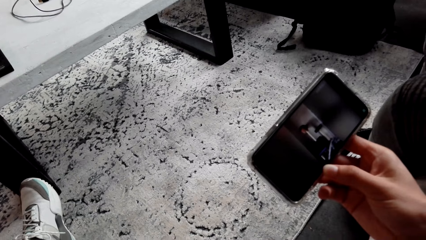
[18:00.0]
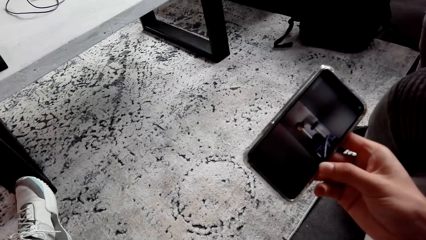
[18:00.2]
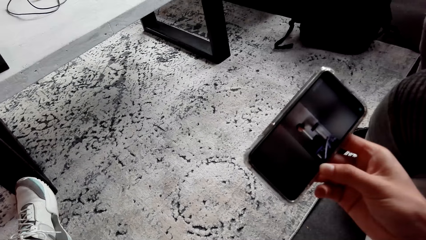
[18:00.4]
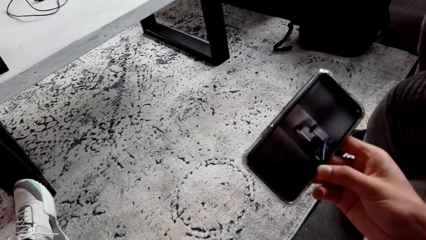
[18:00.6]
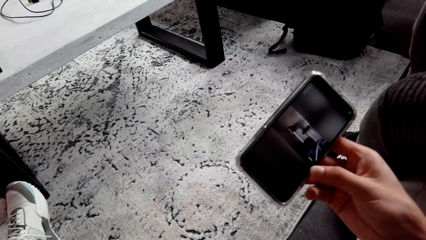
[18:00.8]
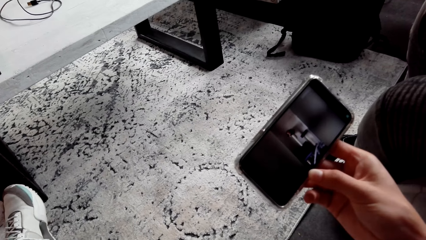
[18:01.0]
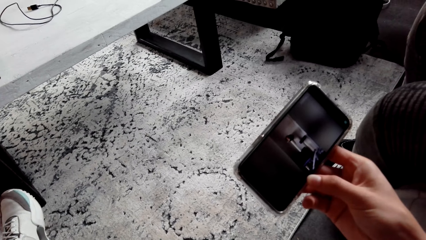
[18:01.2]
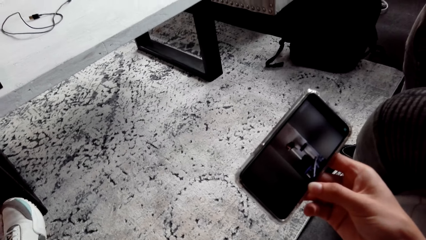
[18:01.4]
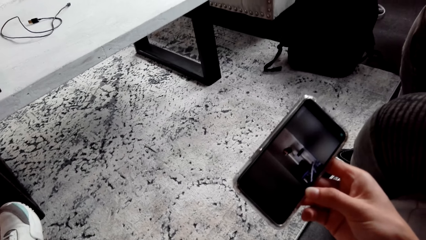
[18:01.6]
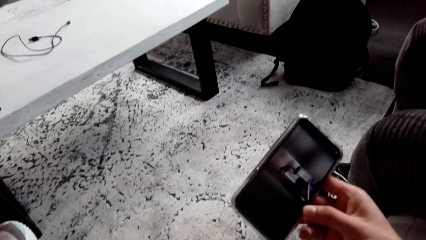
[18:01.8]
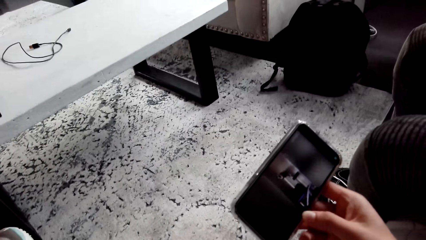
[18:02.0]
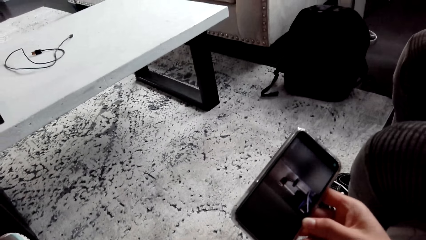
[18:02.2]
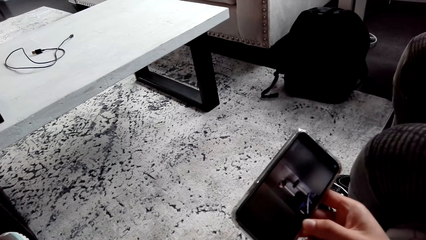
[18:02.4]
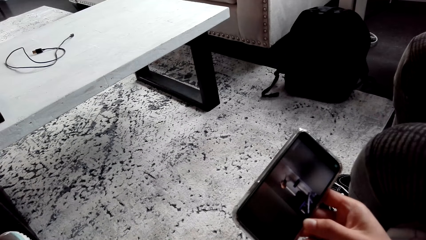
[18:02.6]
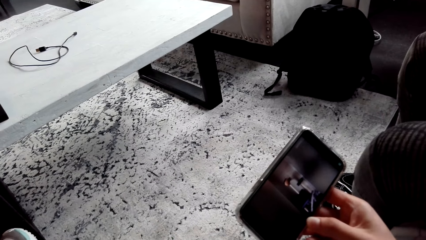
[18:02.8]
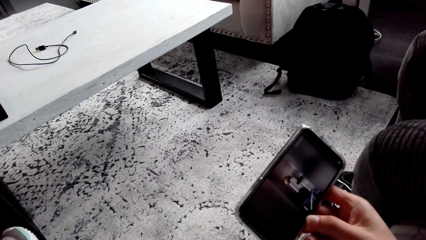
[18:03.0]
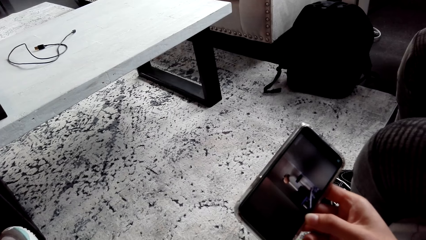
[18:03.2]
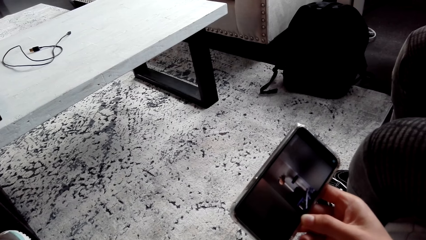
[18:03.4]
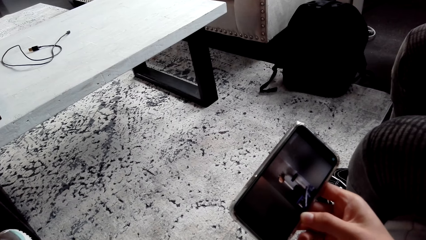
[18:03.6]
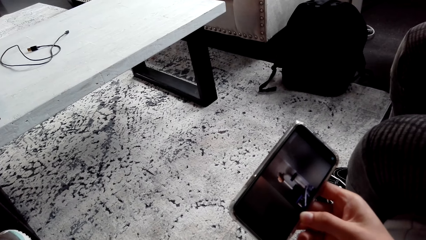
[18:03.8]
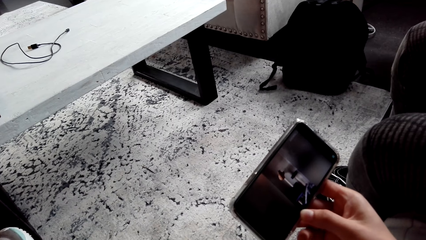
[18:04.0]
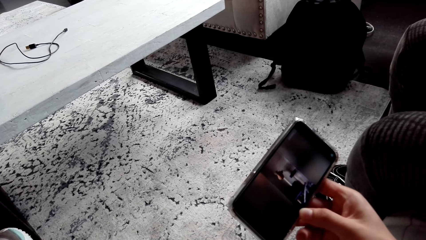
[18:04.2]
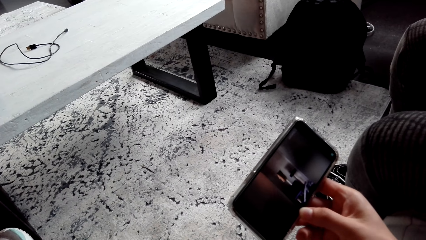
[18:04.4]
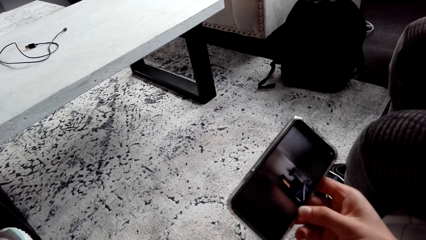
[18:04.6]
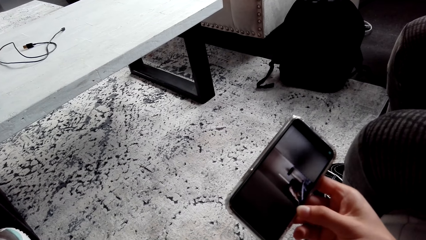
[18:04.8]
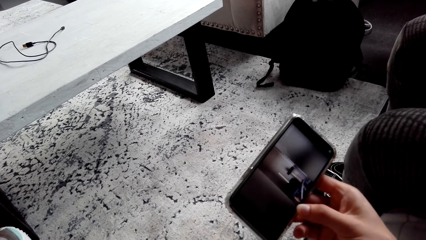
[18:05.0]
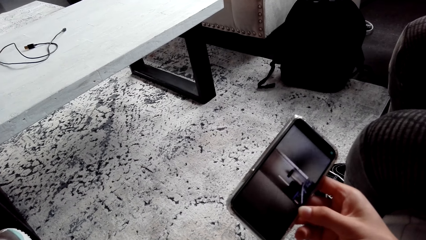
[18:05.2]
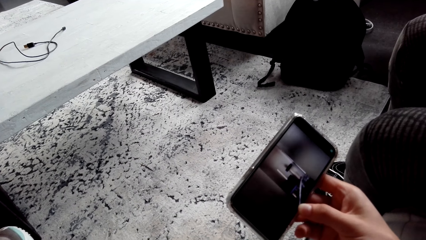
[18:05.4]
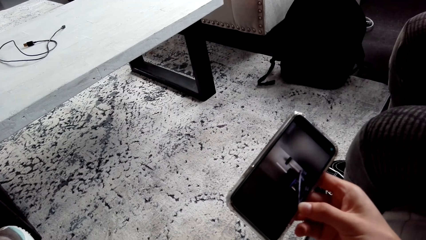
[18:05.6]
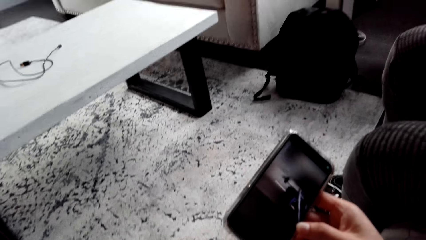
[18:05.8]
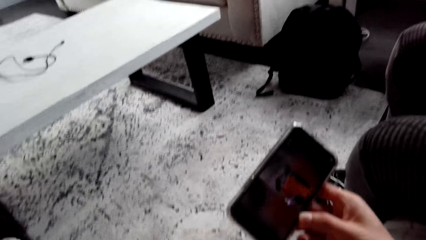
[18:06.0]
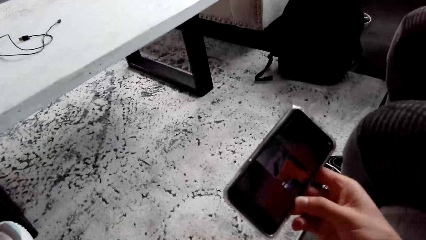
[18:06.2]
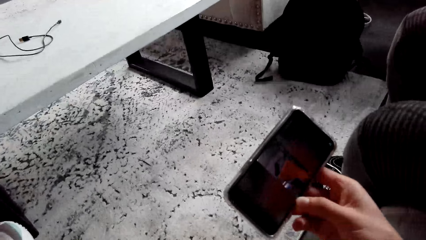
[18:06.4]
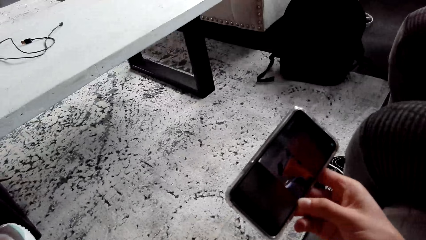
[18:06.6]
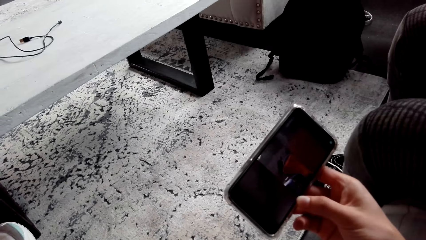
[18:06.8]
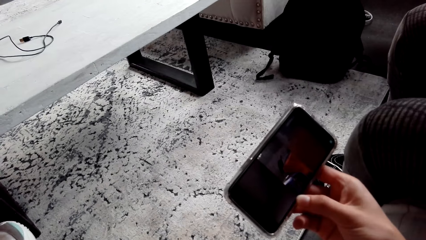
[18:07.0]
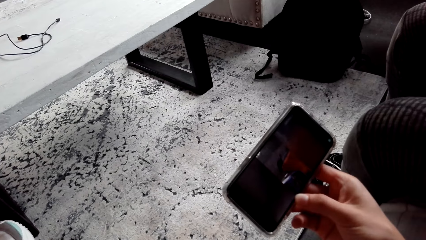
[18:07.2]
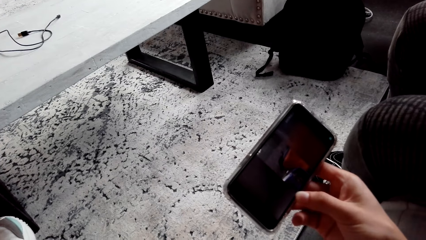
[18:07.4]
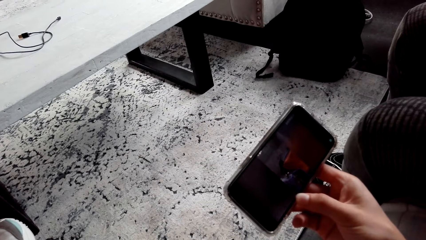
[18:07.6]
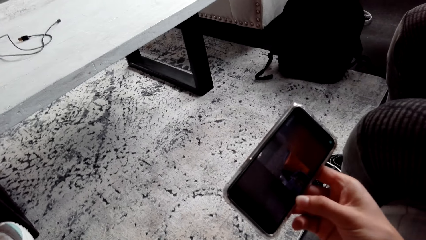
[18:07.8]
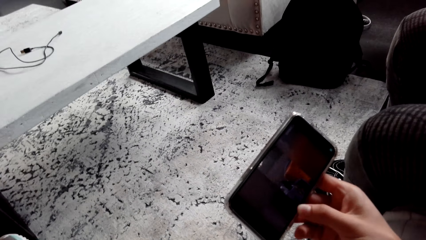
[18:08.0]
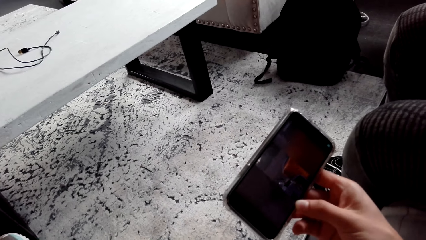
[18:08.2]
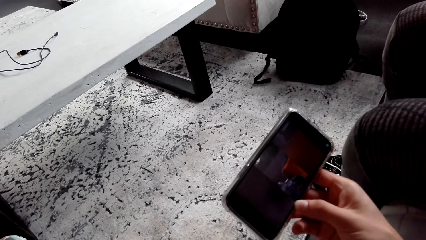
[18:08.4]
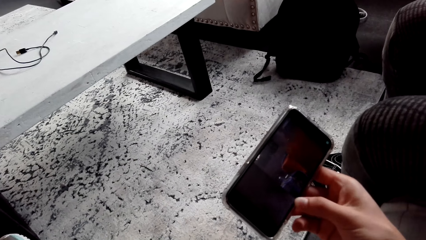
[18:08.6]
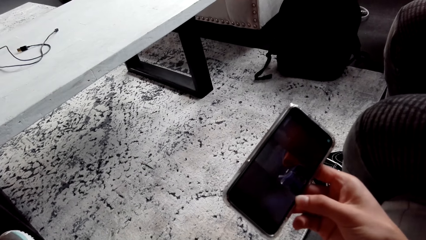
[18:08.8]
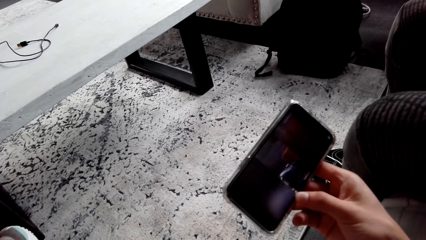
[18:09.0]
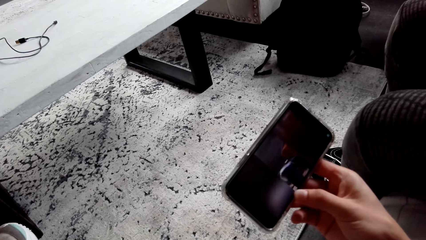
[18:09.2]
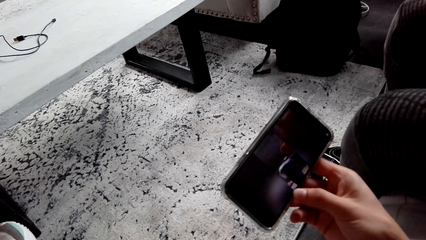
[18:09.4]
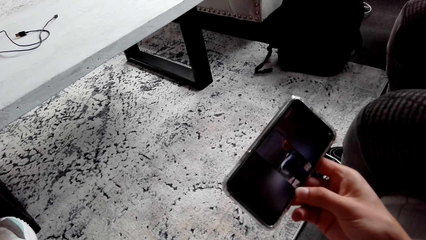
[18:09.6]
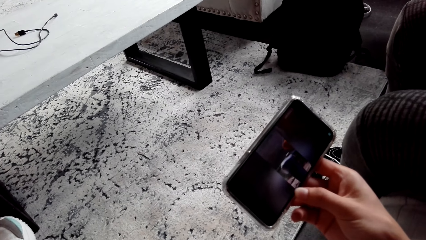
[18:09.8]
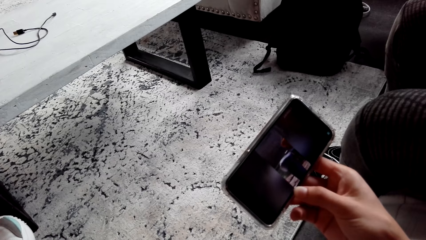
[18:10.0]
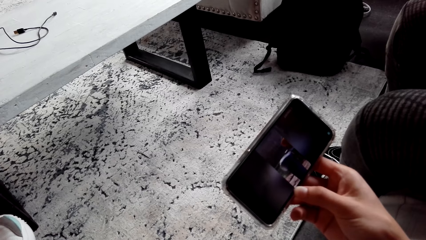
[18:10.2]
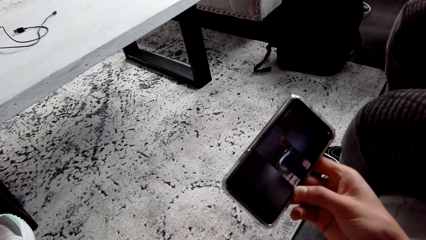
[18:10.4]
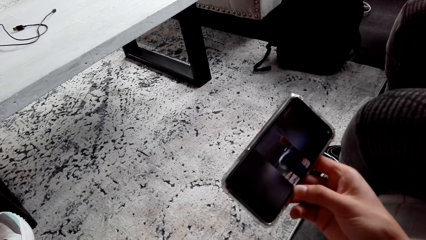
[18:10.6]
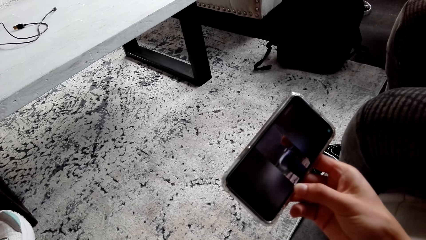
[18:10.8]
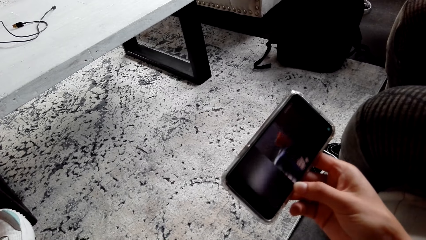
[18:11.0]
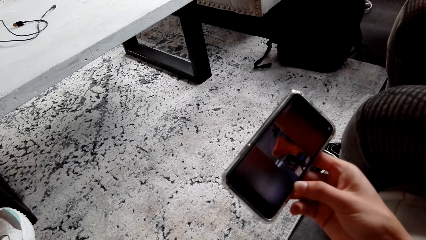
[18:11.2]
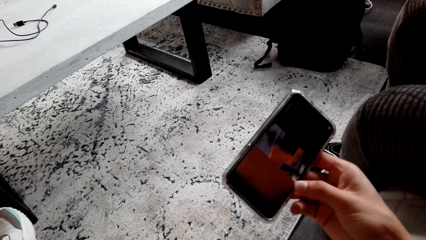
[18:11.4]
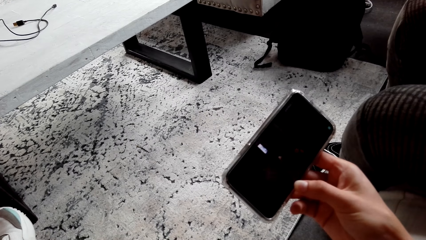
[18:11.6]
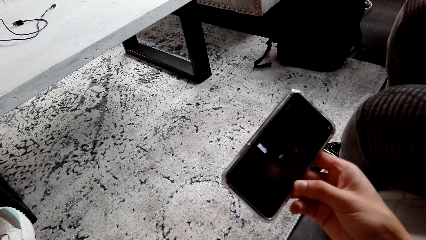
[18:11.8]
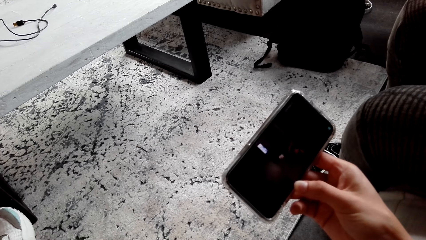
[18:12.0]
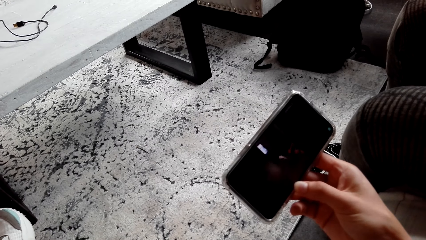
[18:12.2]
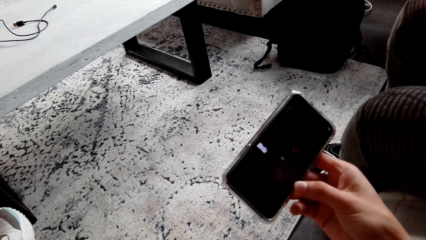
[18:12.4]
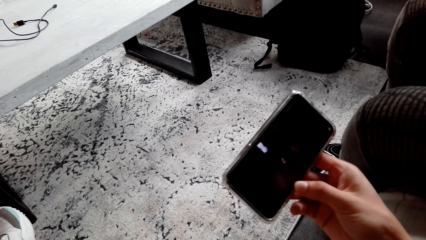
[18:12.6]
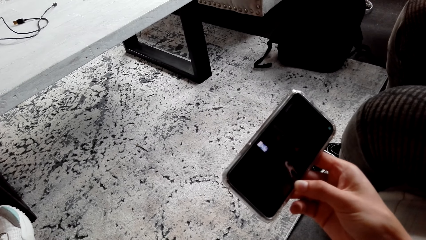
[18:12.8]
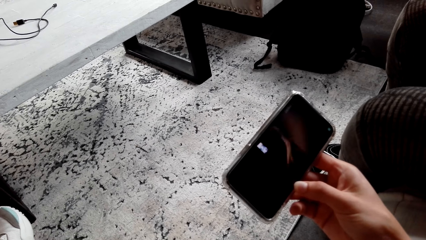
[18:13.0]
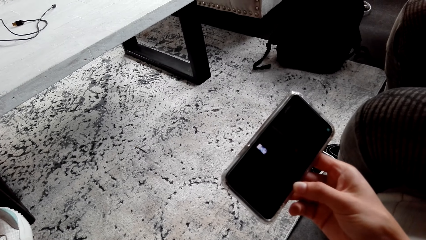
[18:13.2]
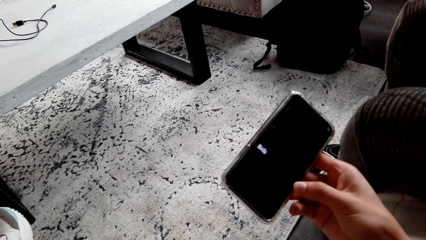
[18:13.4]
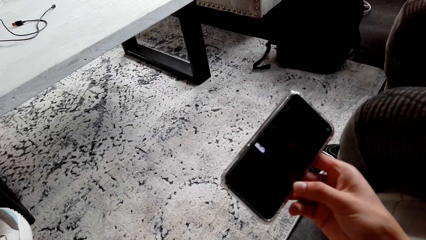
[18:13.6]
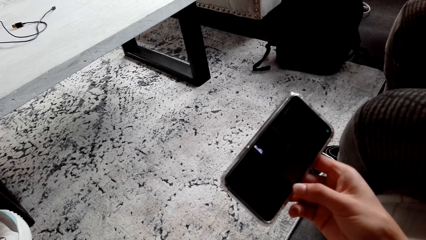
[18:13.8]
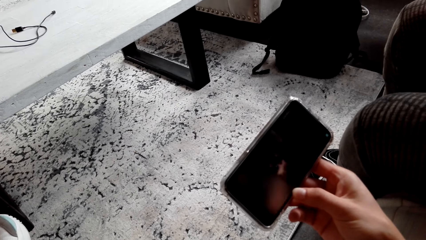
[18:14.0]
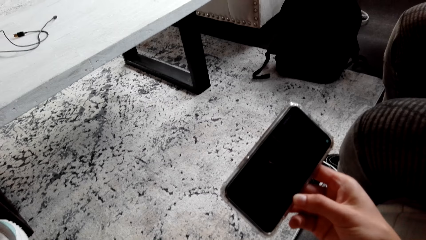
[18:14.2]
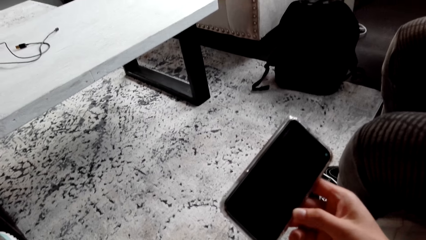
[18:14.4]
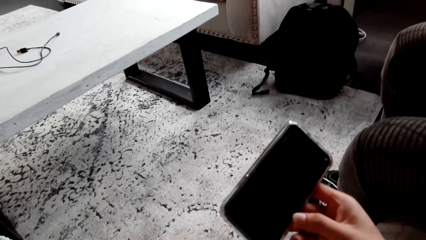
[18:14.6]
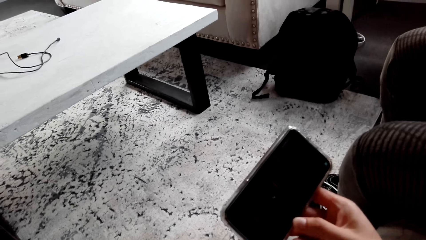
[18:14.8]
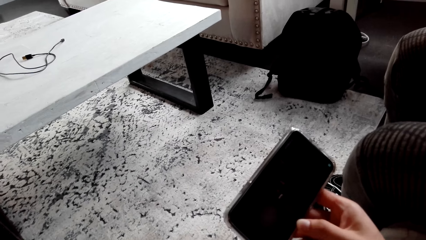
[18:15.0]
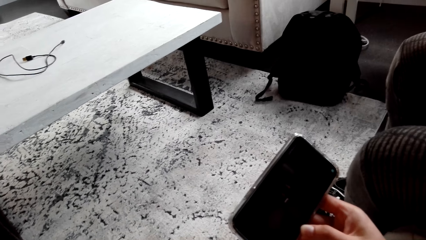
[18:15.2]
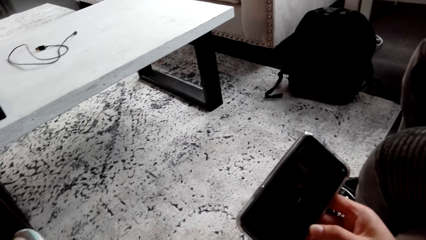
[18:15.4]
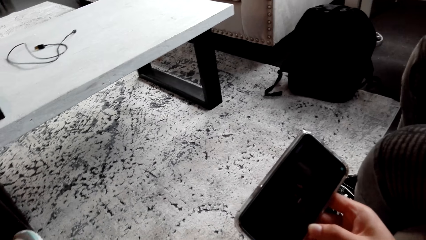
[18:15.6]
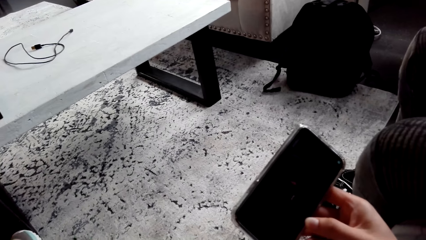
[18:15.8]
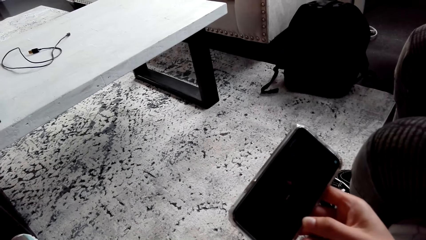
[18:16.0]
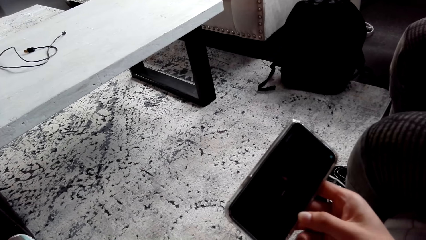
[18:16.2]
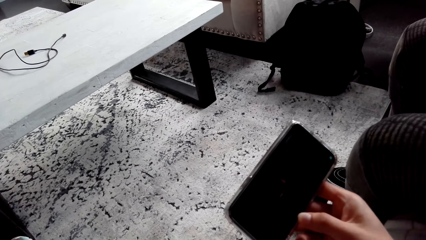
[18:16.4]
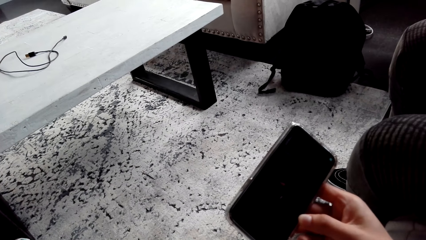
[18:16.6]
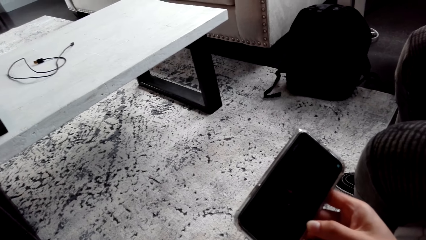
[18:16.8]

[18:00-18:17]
The camera wearer watches a video on the phone. They watch the video on the phone repeatedly.
